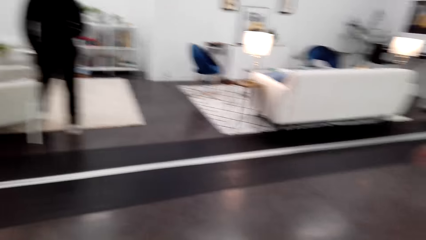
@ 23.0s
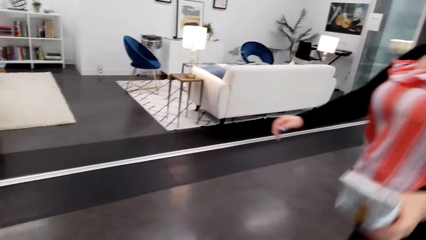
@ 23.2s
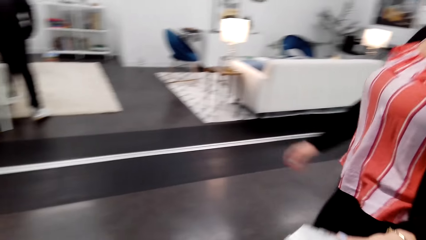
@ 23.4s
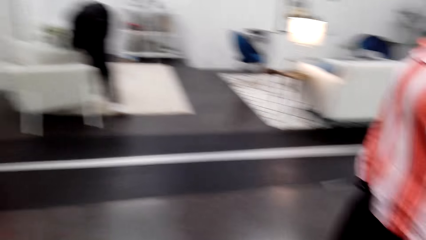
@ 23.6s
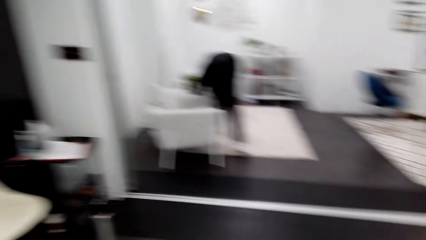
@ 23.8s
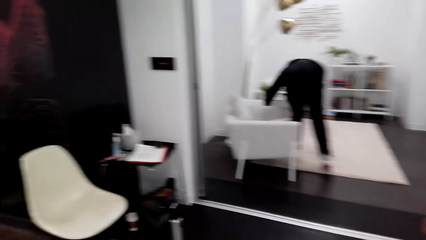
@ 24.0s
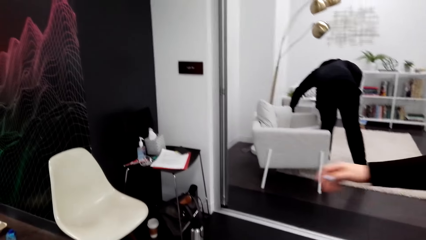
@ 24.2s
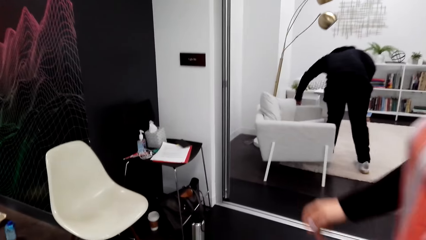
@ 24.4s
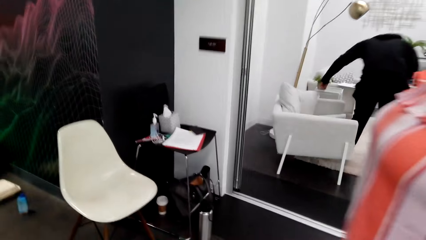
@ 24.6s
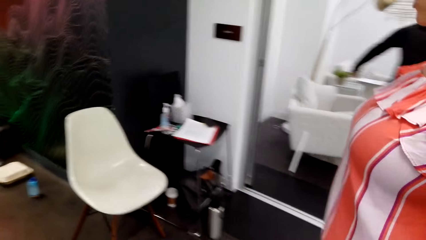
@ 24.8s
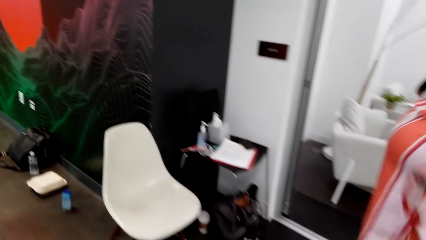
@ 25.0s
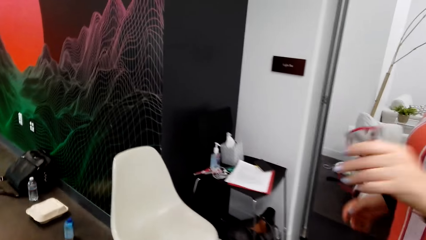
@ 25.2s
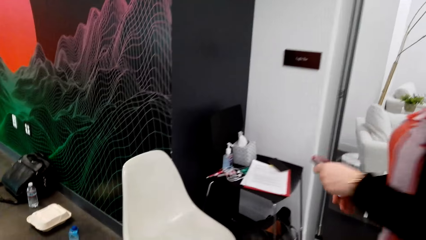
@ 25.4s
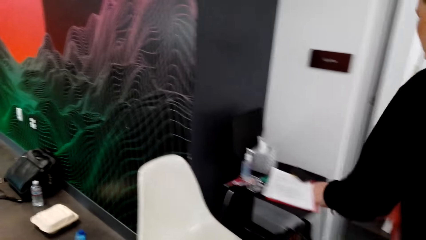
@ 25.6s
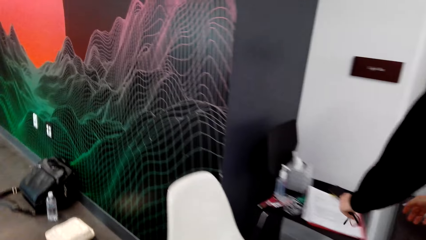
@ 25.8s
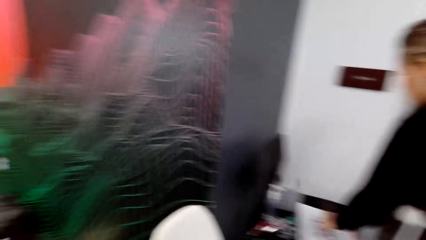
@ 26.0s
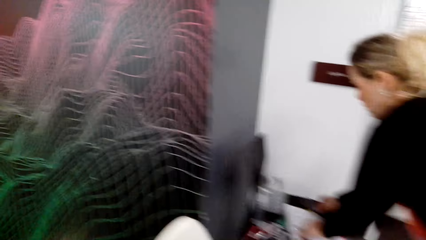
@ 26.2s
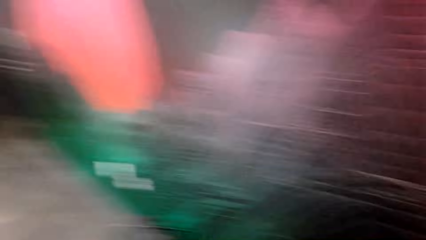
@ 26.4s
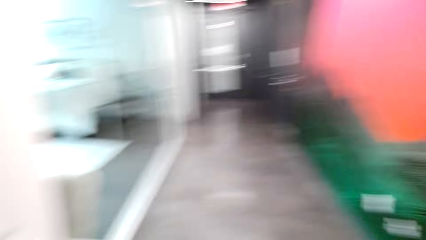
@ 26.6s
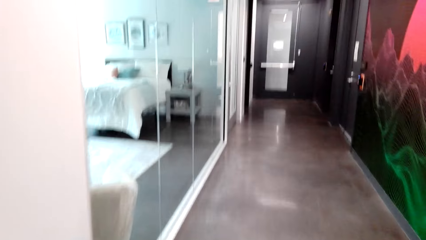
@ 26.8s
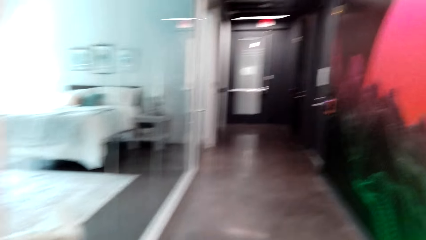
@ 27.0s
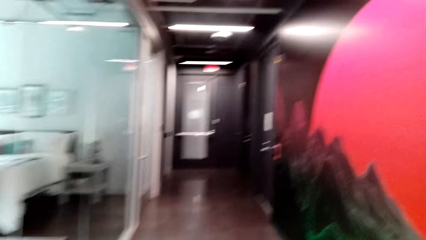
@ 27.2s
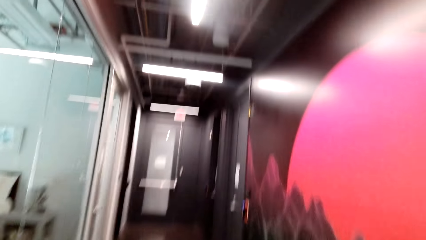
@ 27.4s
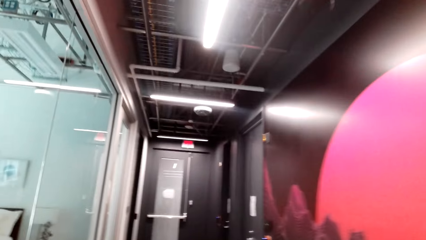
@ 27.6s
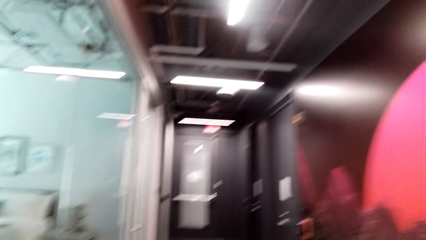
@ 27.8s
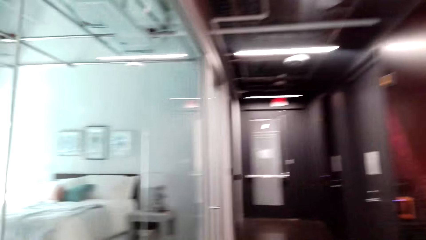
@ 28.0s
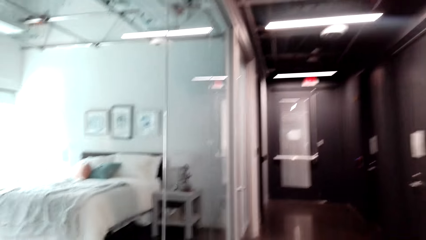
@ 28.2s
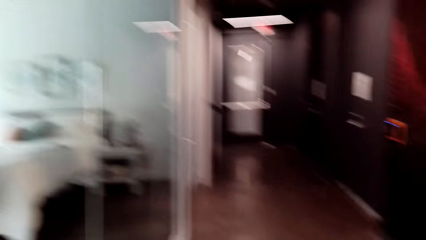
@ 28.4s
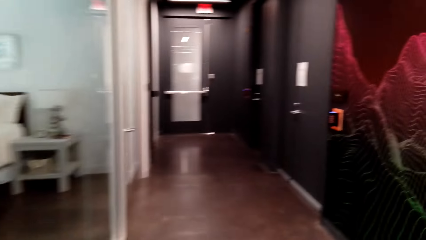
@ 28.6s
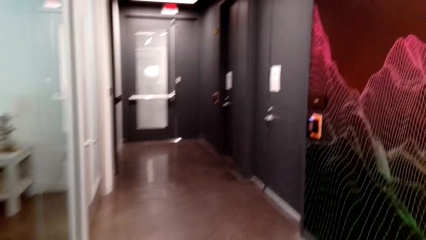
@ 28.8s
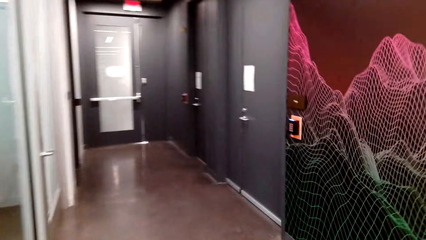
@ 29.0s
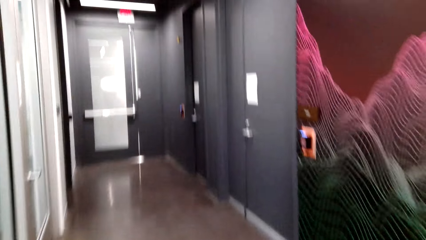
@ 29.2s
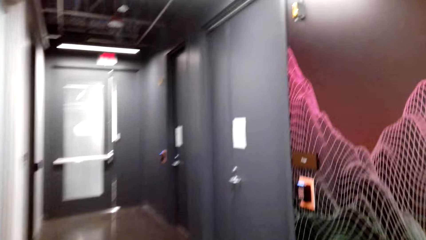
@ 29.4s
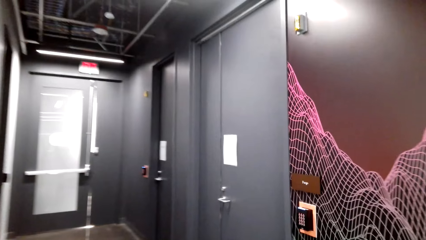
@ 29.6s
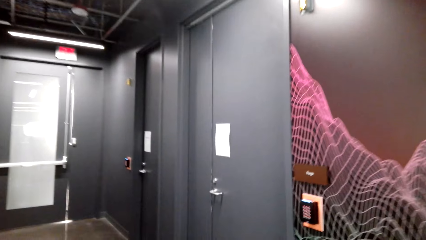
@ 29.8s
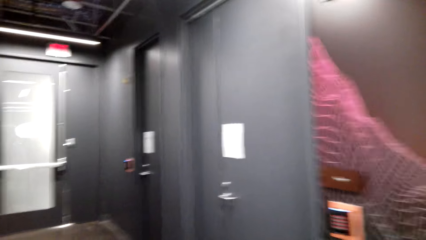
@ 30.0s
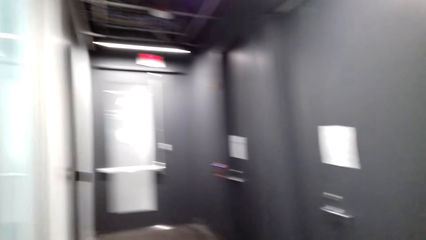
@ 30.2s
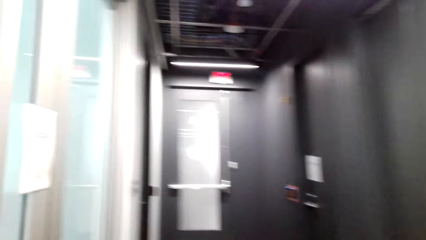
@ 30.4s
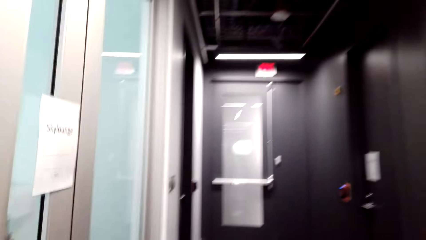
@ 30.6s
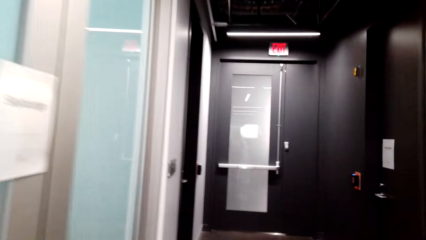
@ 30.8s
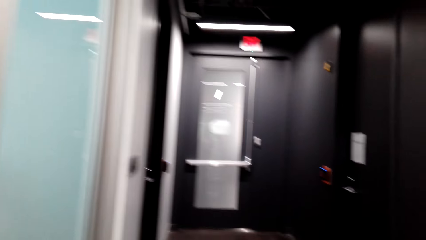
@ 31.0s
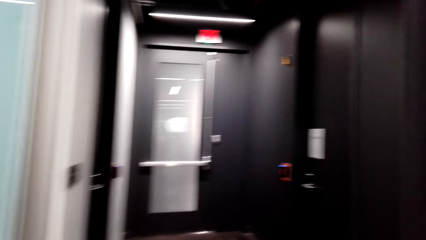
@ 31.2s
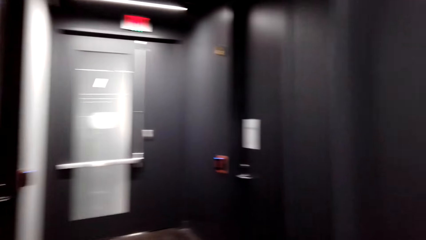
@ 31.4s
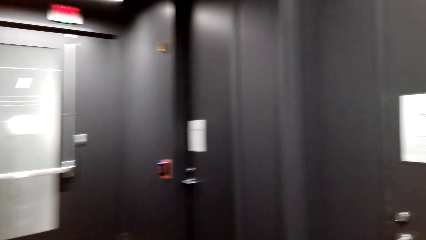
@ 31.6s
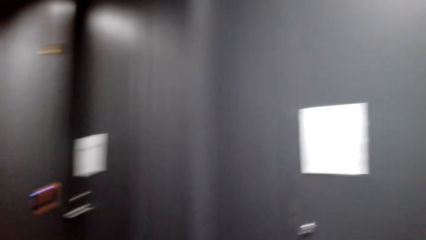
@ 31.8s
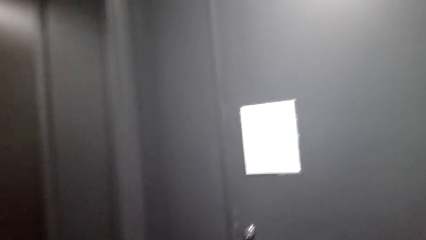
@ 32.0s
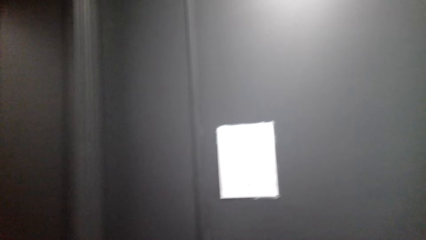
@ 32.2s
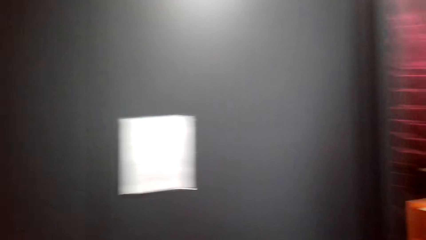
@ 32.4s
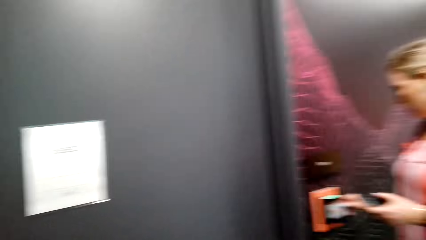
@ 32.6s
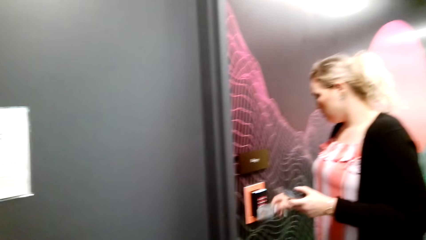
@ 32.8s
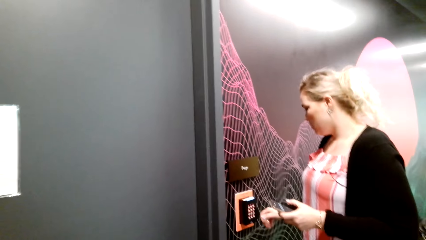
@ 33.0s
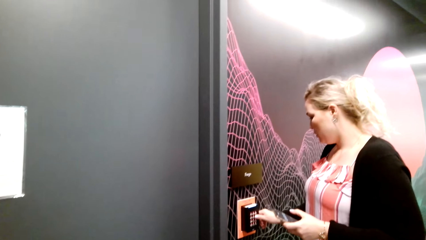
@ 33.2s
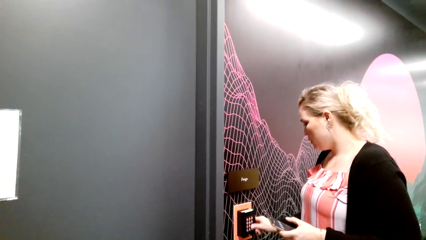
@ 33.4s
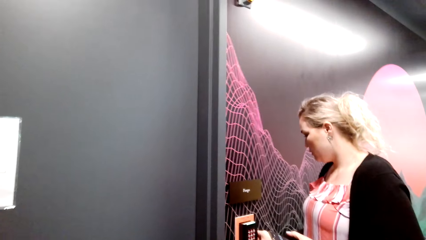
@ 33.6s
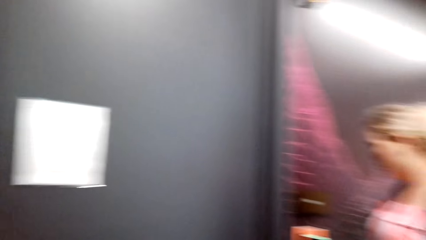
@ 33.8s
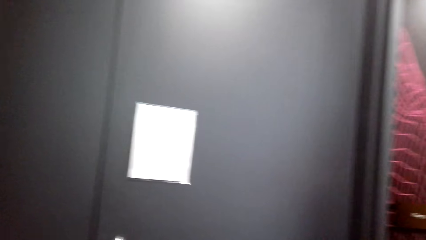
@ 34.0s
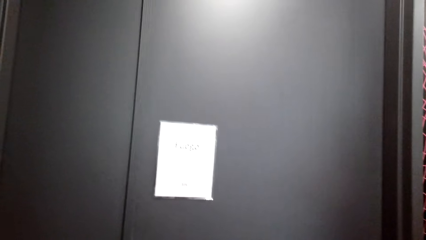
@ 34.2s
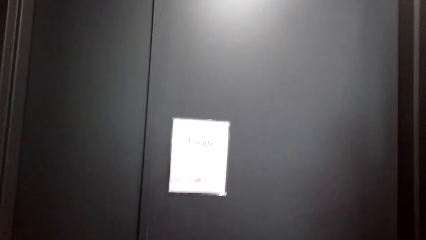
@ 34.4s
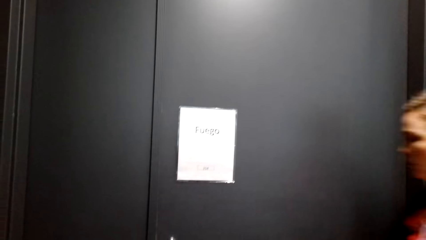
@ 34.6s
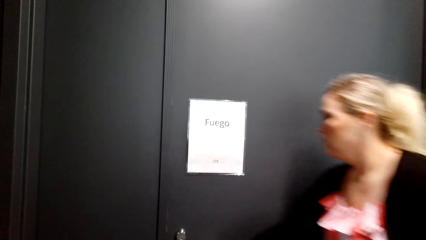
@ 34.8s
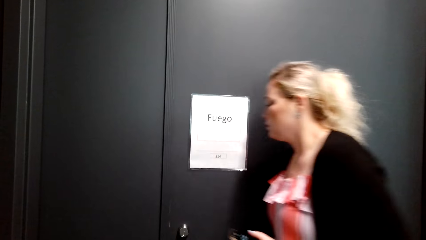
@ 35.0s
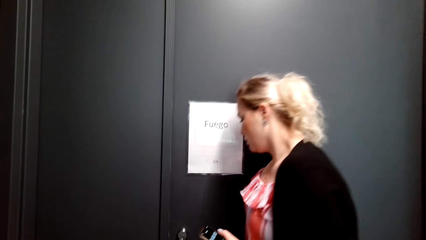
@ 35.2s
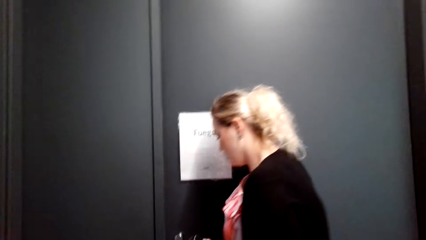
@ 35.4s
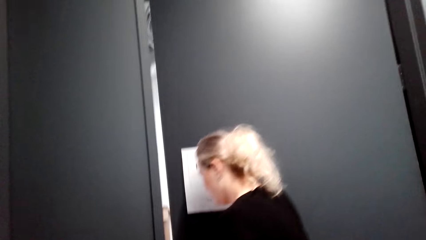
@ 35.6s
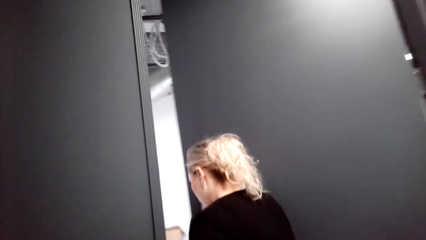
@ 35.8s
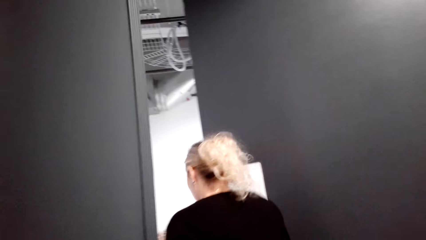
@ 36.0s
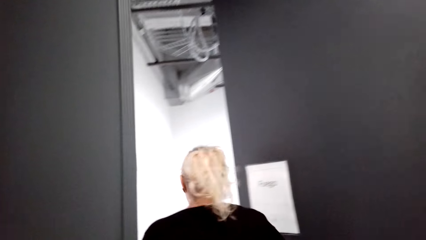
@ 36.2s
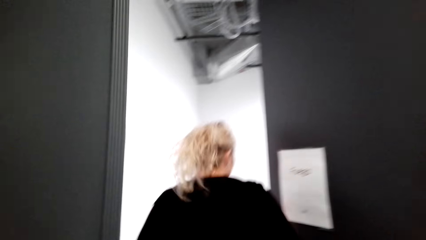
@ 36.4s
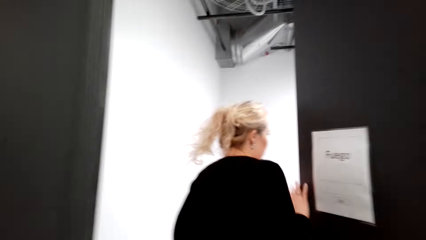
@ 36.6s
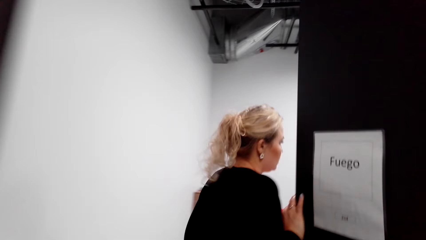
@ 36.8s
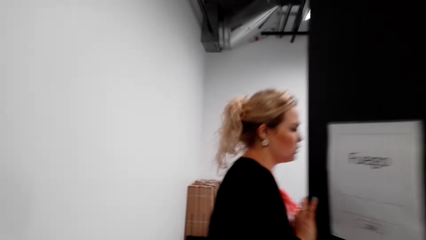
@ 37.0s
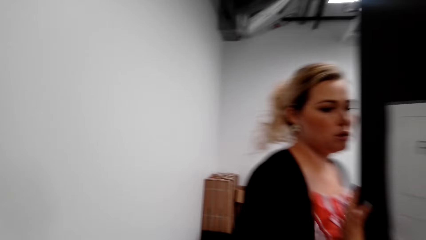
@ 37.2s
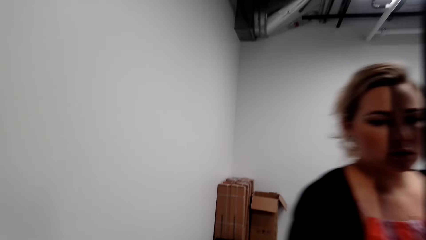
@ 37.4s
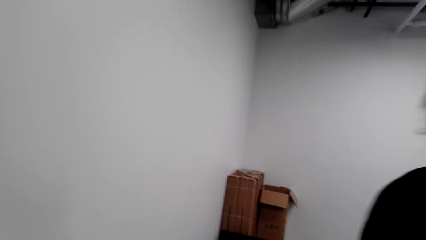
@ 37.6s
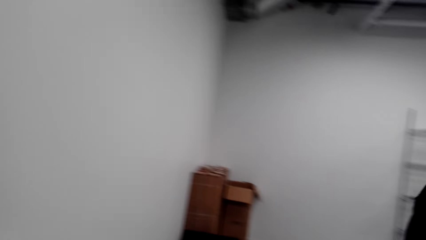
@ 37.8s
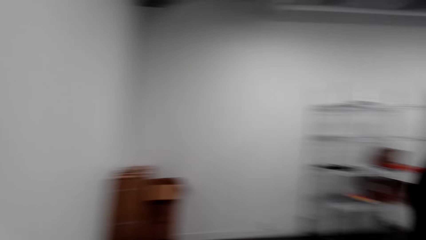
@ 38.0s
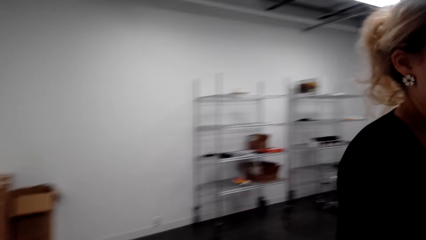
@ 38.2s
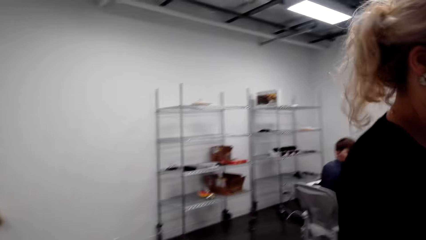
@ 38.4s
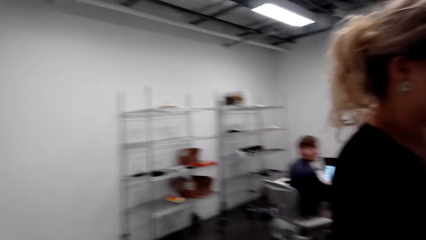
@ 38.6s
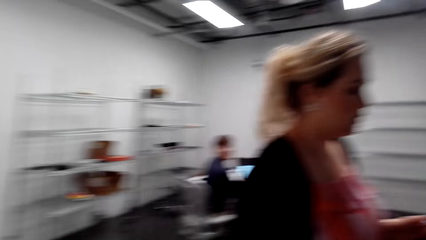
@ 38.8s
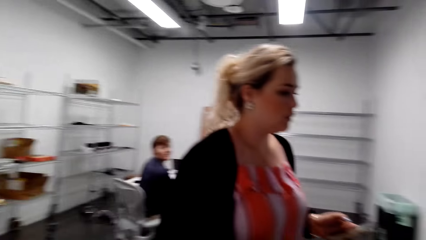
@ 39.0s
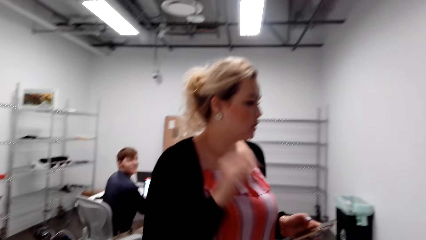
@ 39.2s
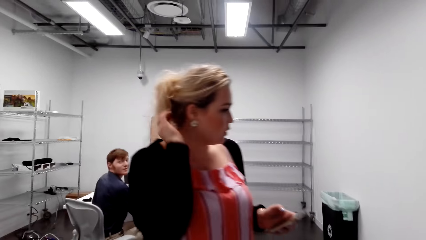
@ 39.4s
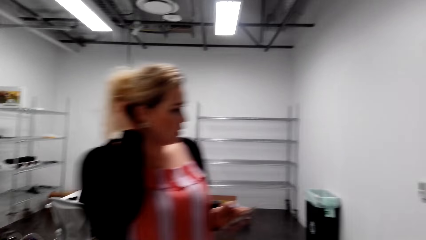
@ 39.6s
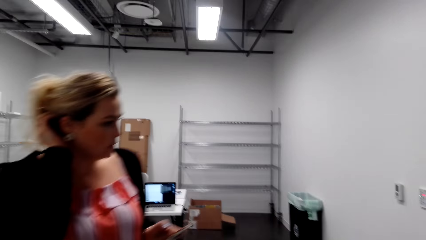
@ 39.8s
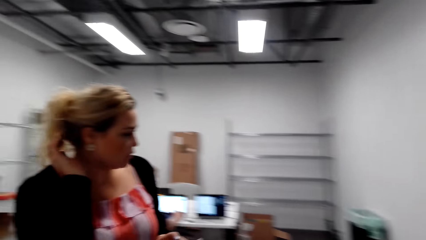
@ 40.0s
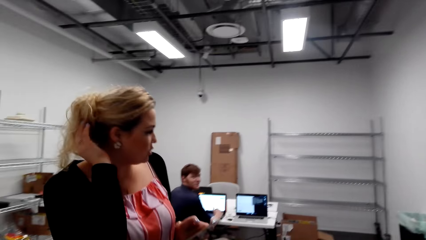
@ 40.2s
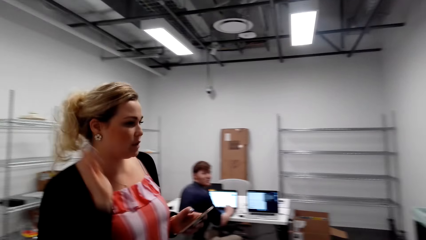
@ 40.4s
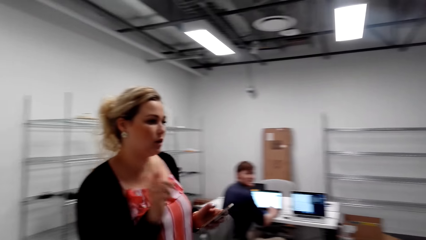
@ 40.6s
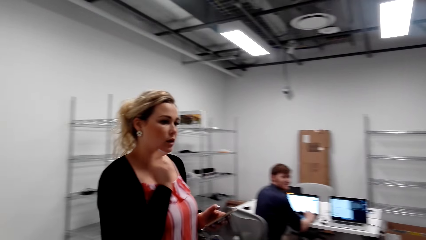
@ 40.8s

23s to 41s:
A woman holds a cup of coffee and walks around. A man makes the couch. The camera wearer talks to the woman. The woman stops talking, drops the glasses and puts the glasses on the table. The camera wearer walks around. The woman walks. The camera wearer looks around and stops. The woman stops. The camera wearer looks at the woman. The woman presses the door lock button with her right hand finger, opens the door and enters the room. The camera wearer enters the room. The woman holds the door. Another man operates the computer. The woman touches her hair with her right hand. A man looks at the camera wearer and talks.
